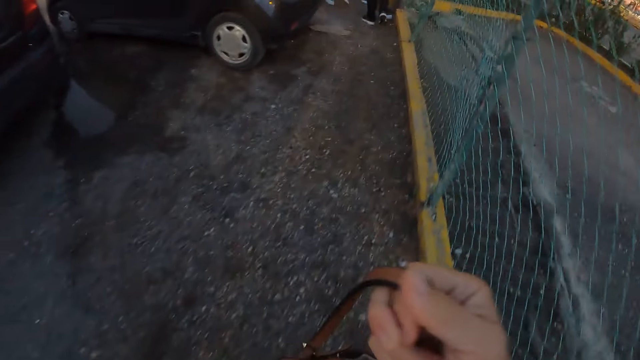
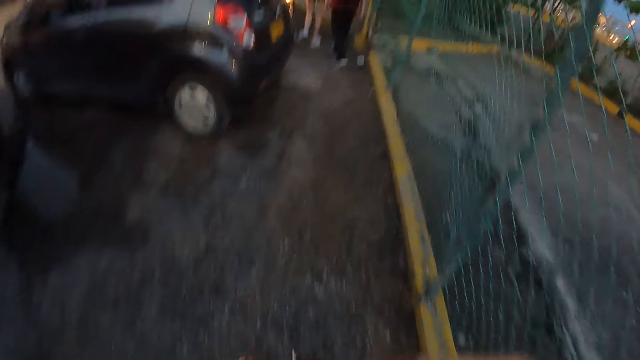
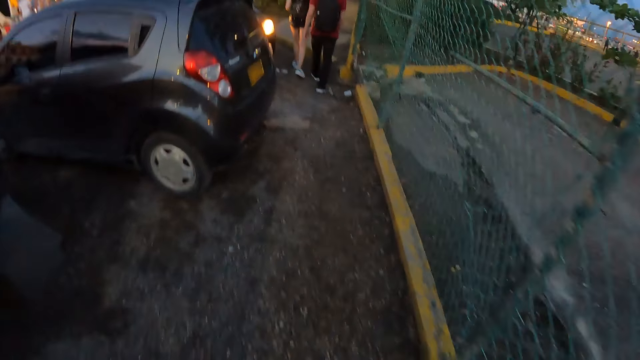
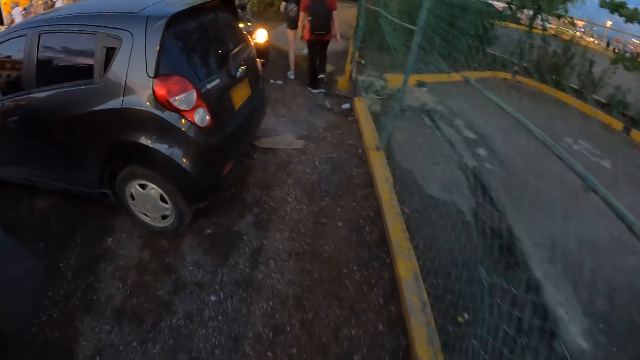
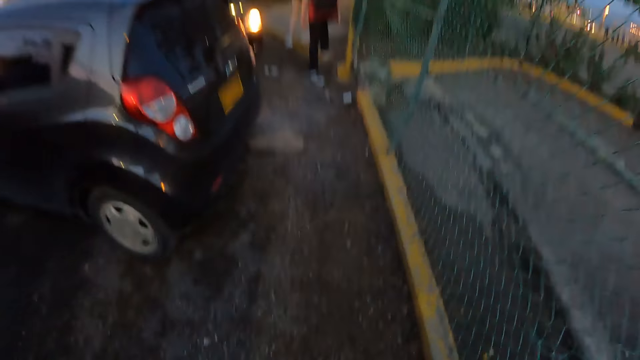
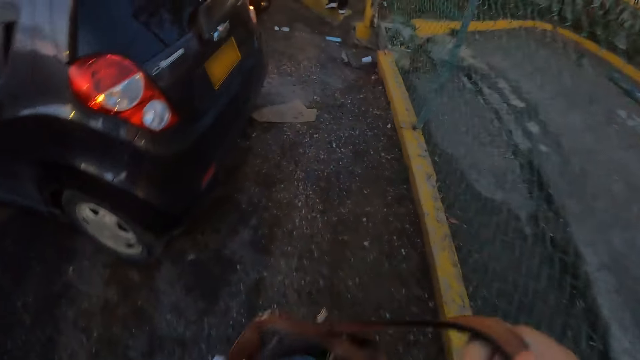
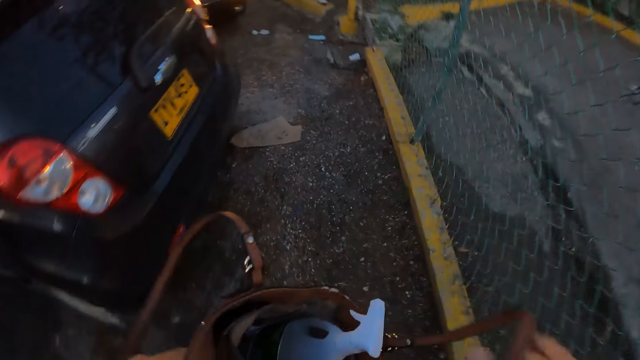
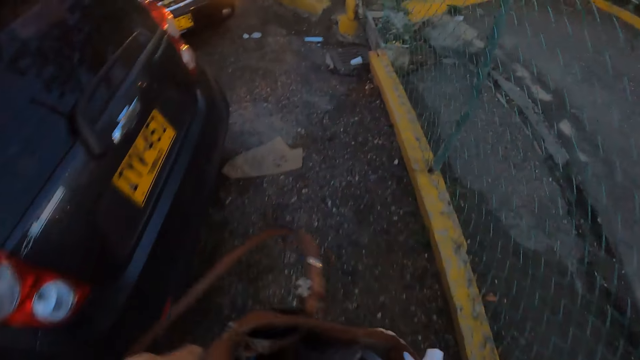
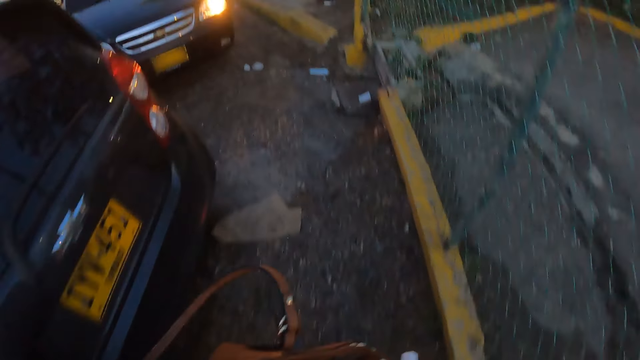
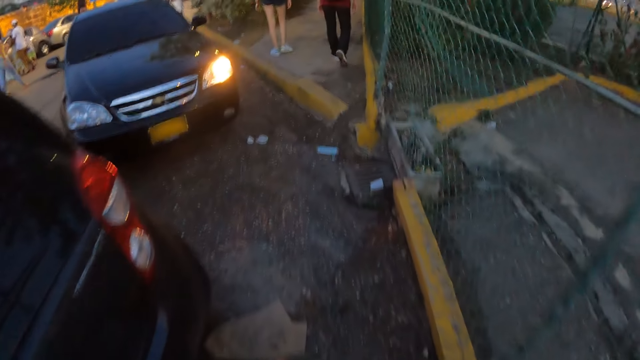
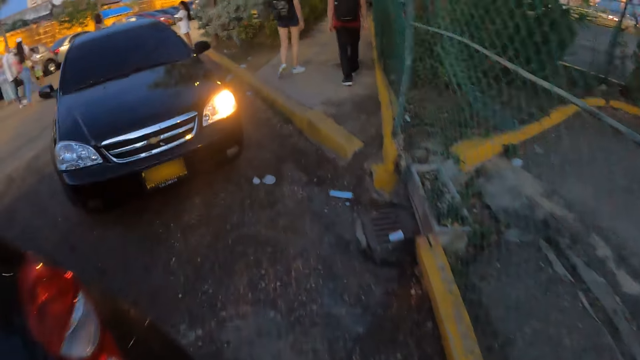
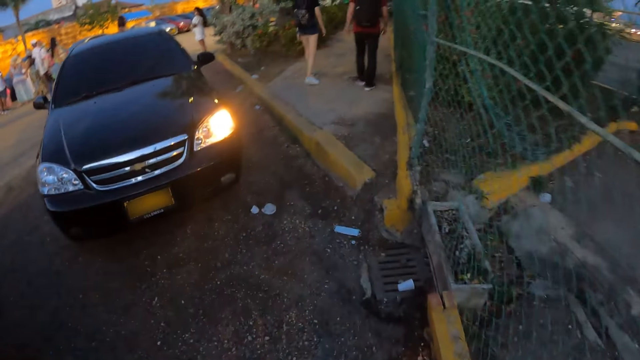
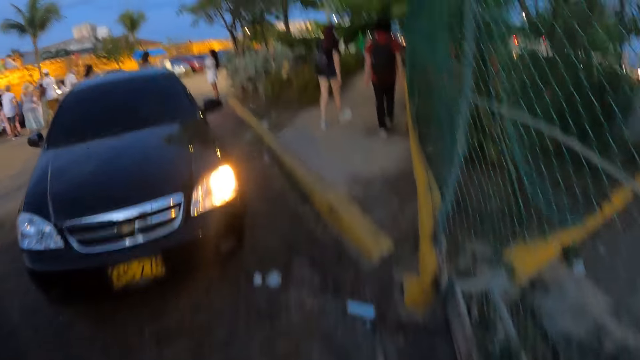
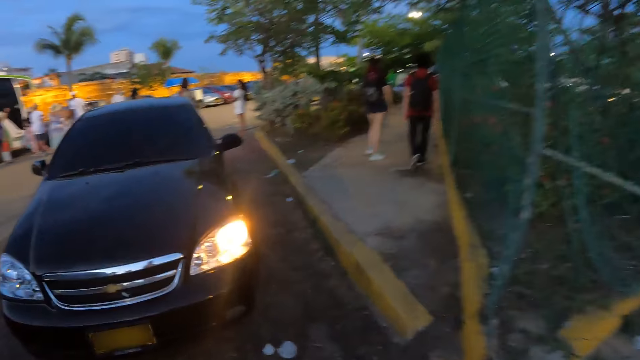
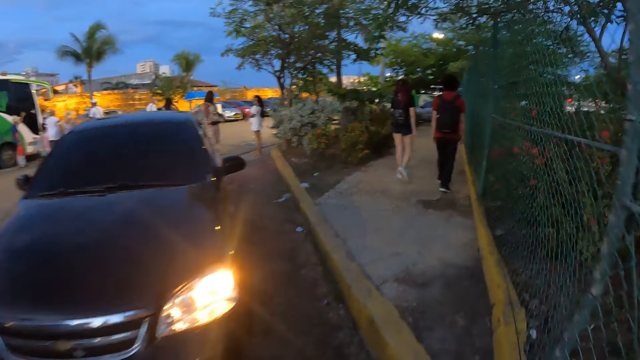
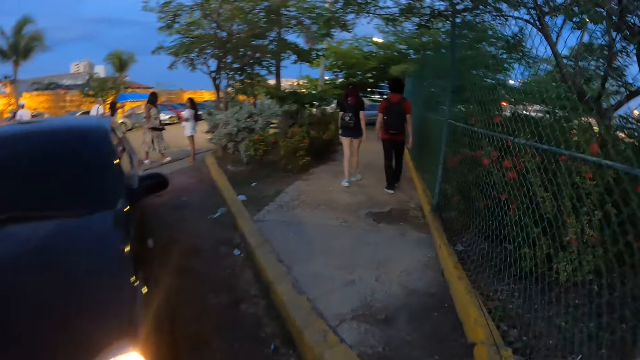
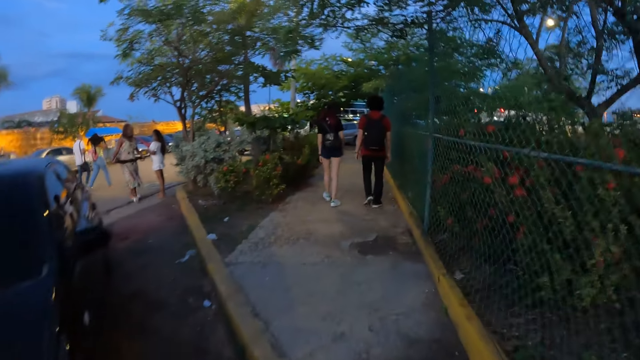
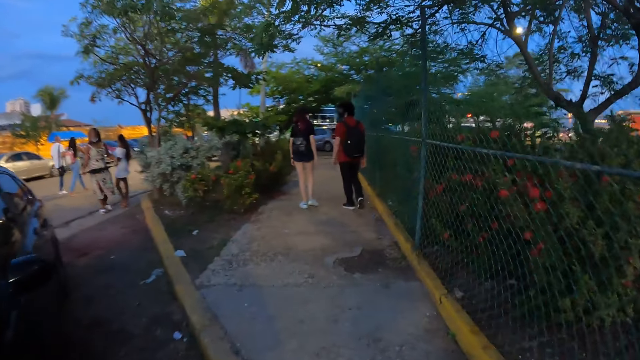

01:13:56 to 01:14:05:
The camera wearer dips her right hand in the handbag in her left hand. She walks on the road.

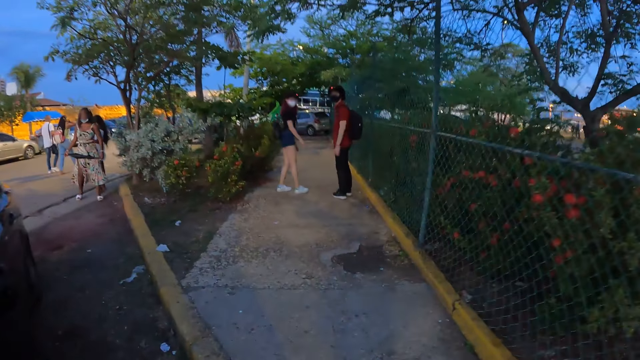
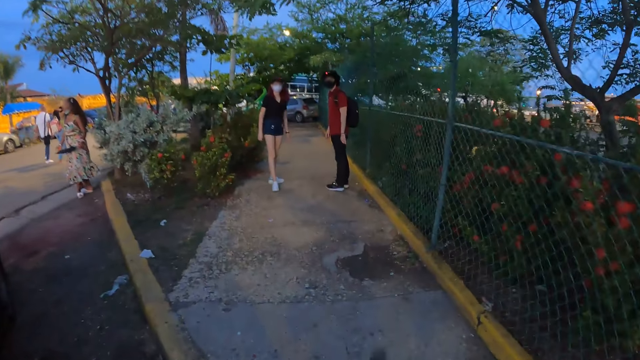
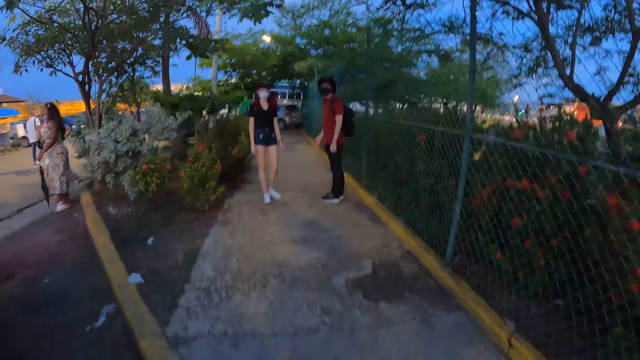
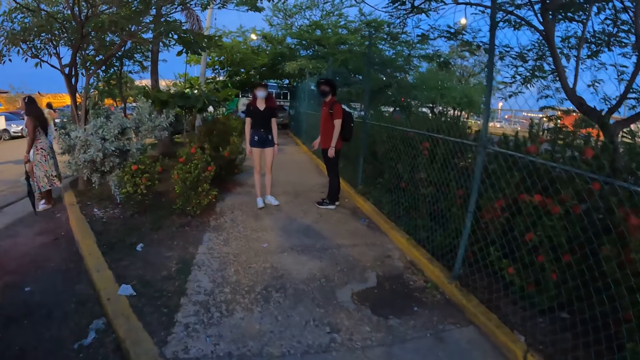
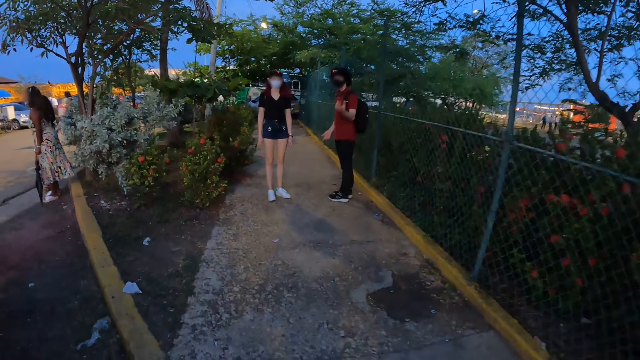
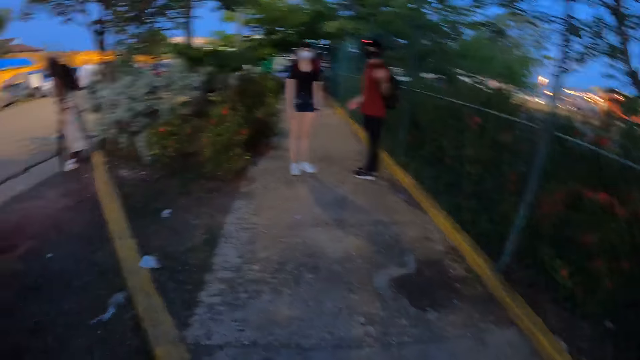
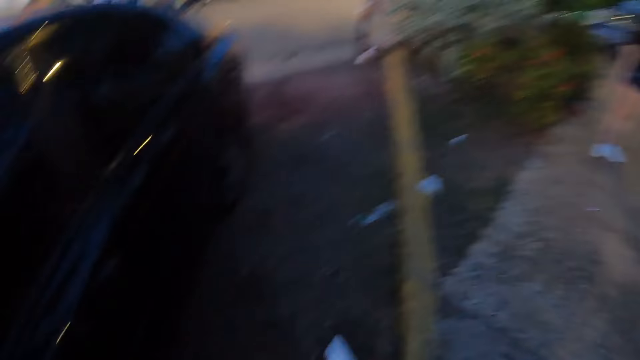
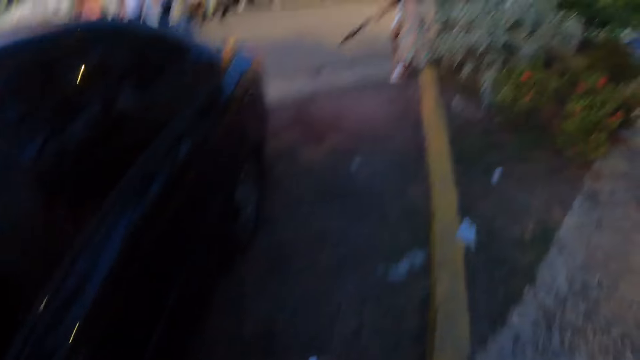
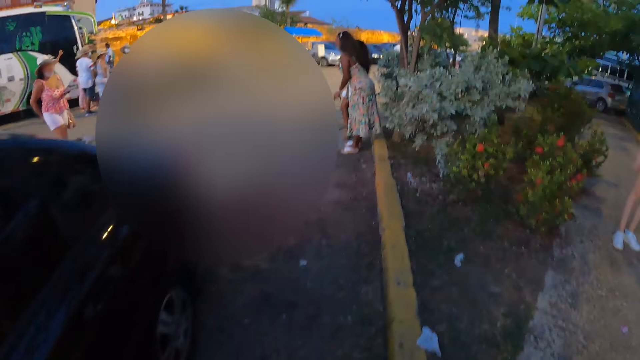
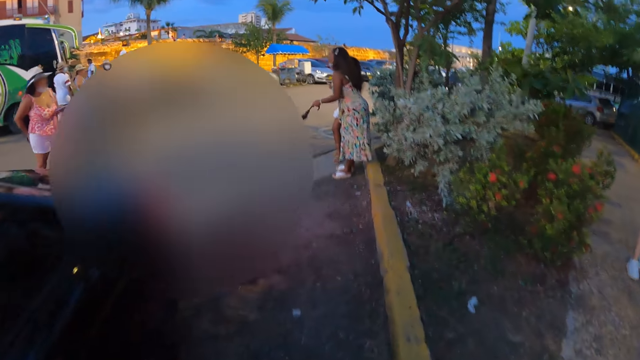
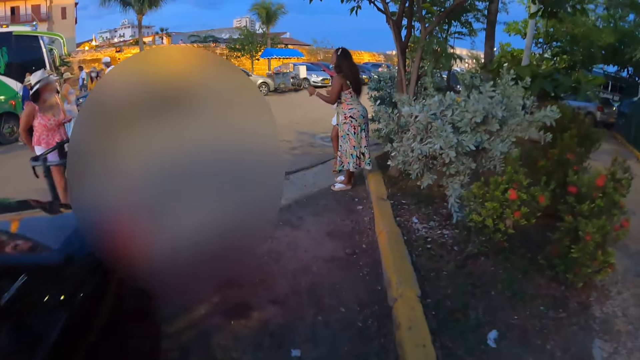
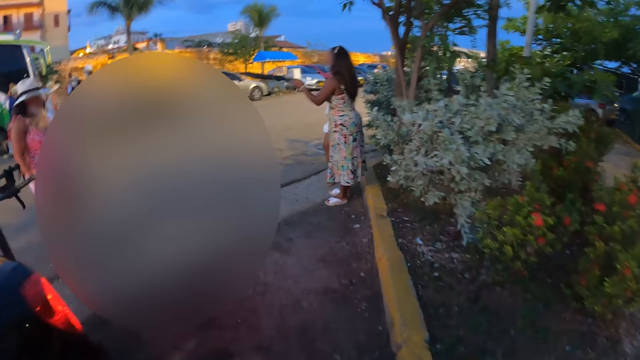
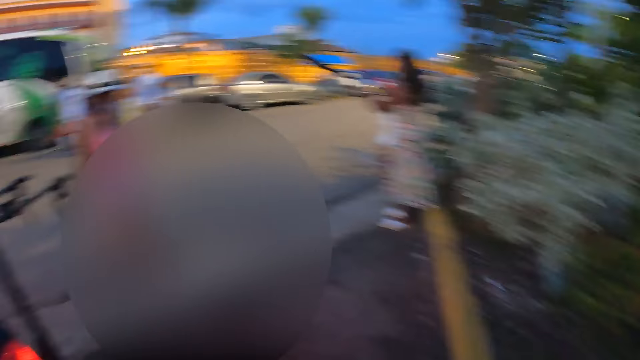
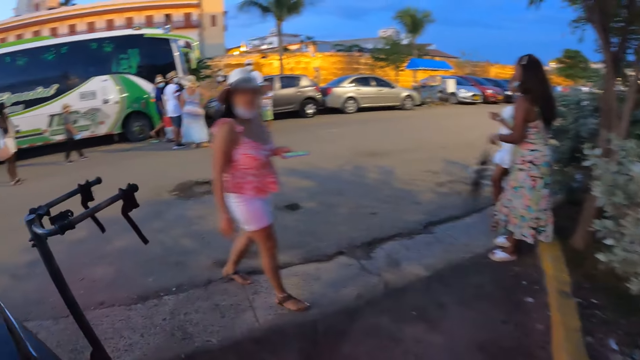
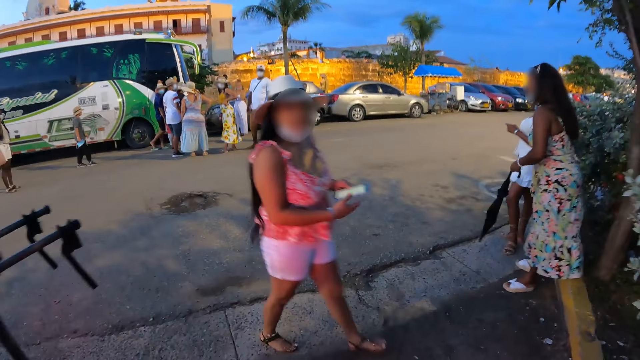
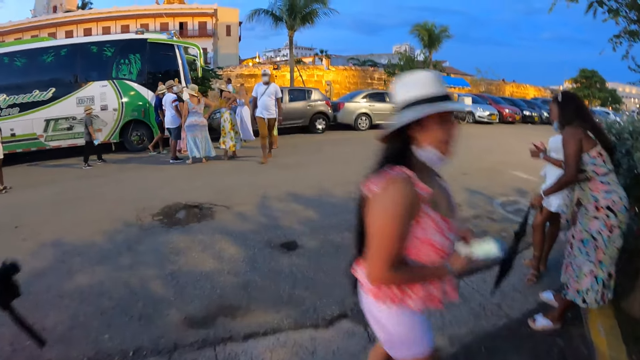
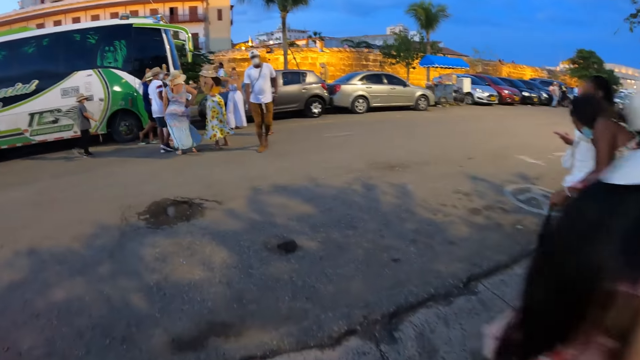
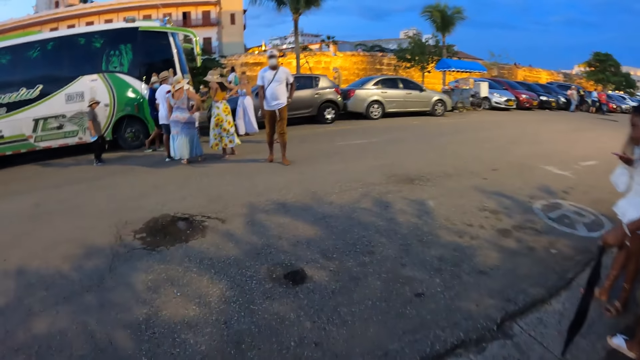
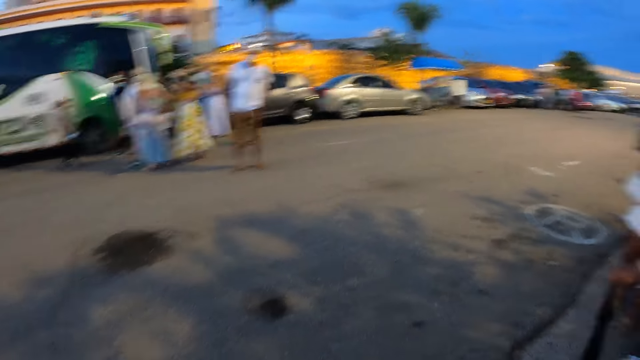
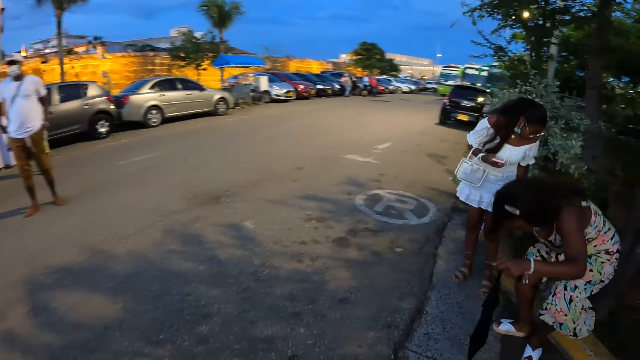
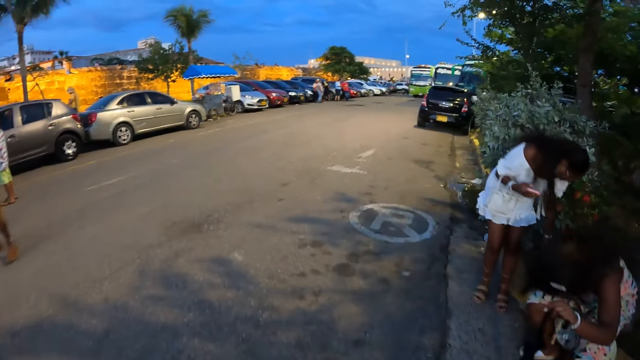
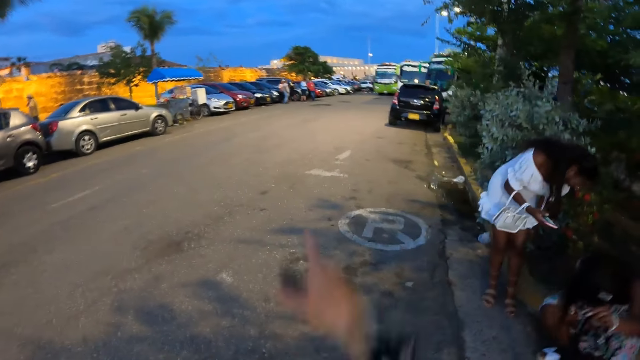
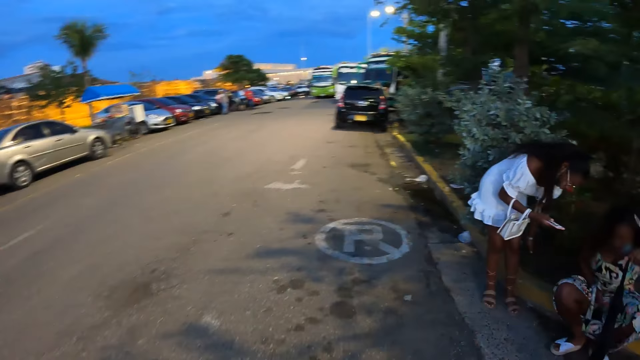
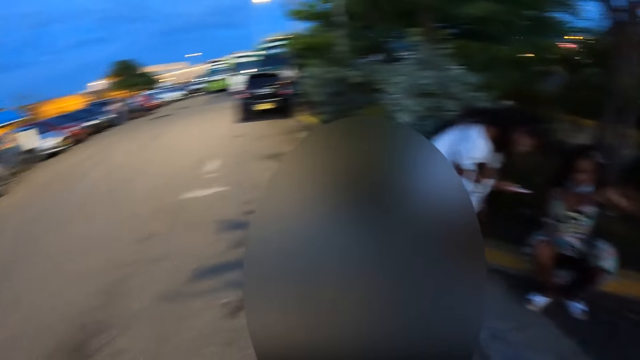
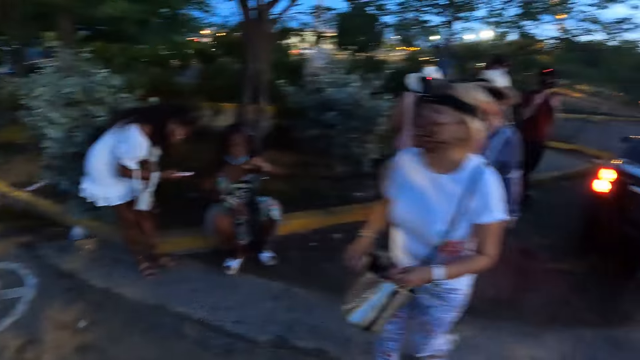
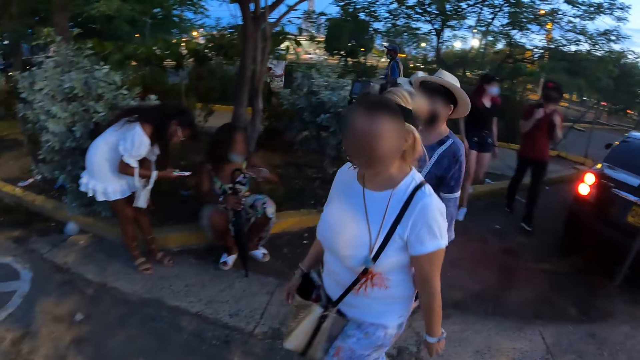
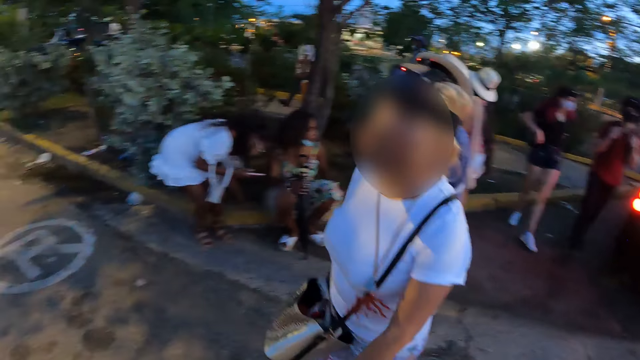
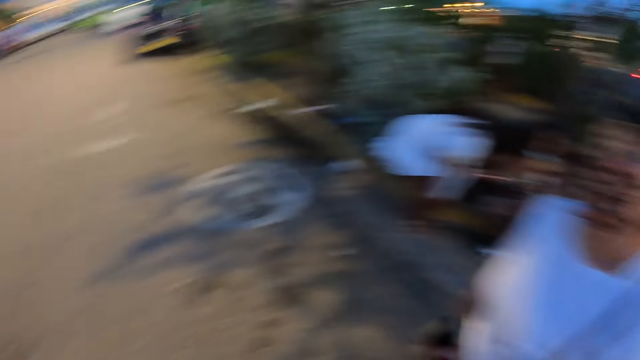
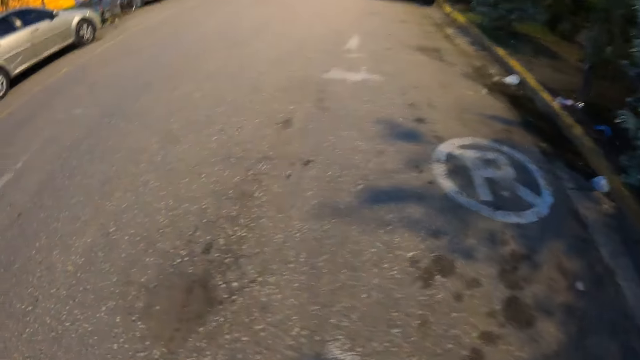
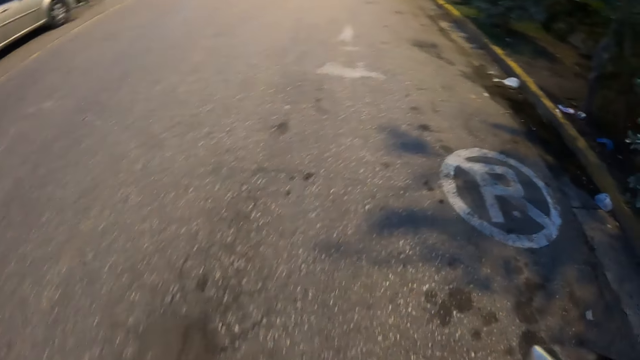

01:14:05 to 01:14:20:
The camera wearer moves her right hand. A person points at the camera wearer. The camera wearer walks on the road. A woman gesticulates with an umbrella in her left hand. Another woman walks past the camera wearer with a phone in her left hand. The first woman sits on the ground. The camera wearer gesticulates with her right hand. She points her right hand. She looks around another person.
